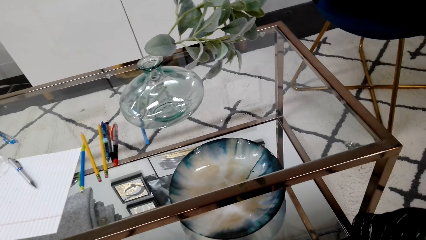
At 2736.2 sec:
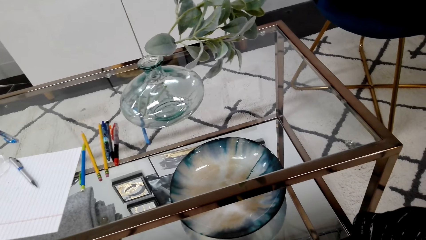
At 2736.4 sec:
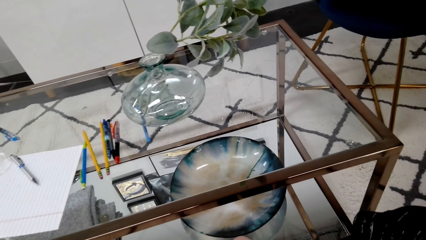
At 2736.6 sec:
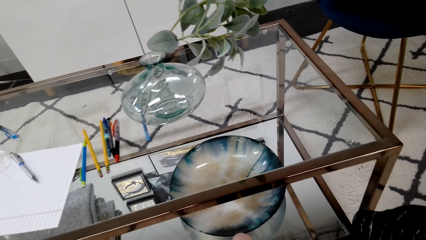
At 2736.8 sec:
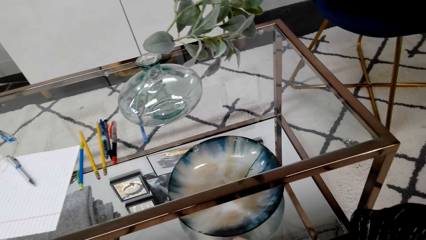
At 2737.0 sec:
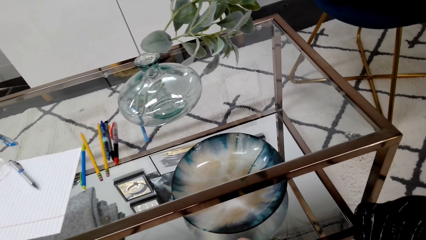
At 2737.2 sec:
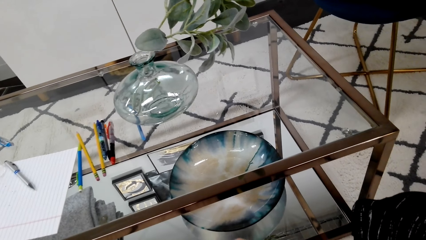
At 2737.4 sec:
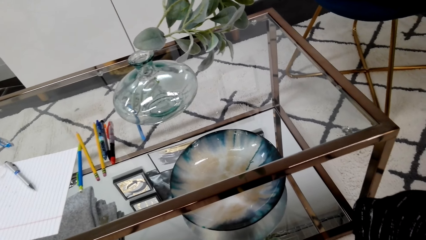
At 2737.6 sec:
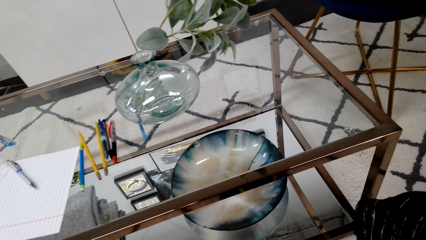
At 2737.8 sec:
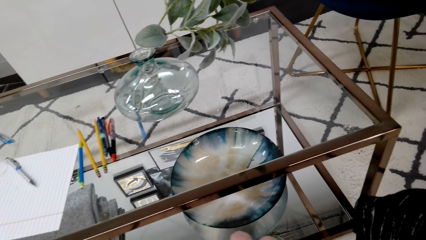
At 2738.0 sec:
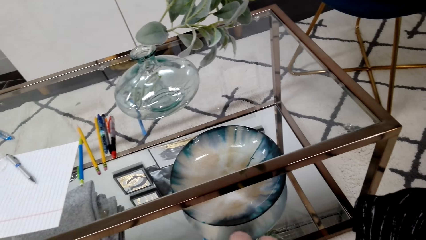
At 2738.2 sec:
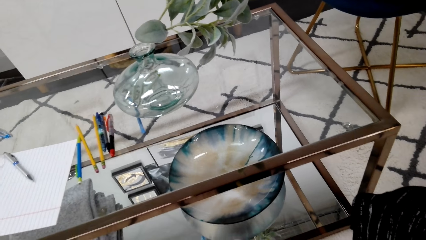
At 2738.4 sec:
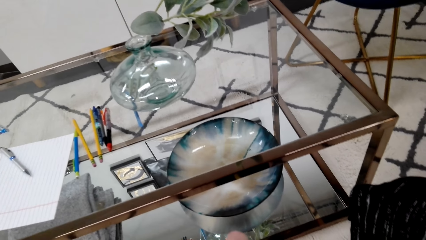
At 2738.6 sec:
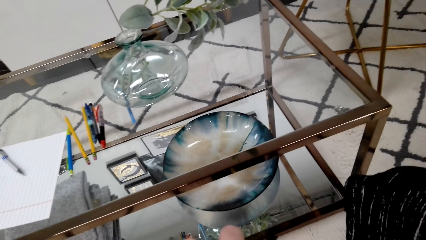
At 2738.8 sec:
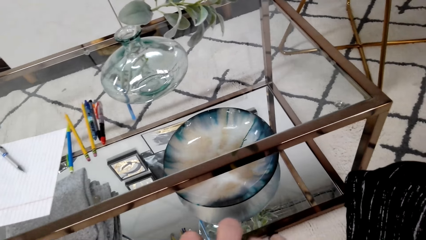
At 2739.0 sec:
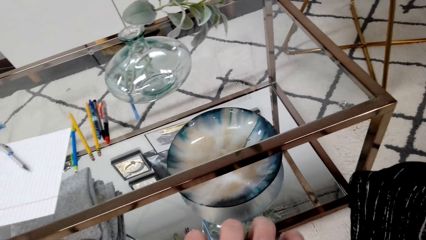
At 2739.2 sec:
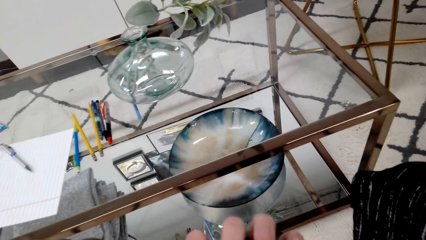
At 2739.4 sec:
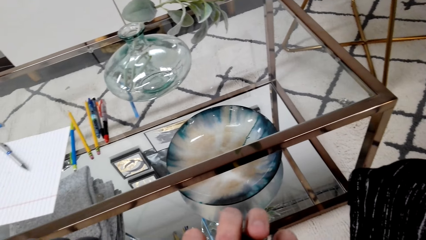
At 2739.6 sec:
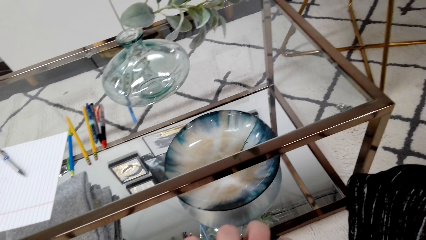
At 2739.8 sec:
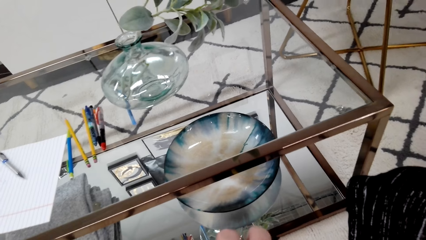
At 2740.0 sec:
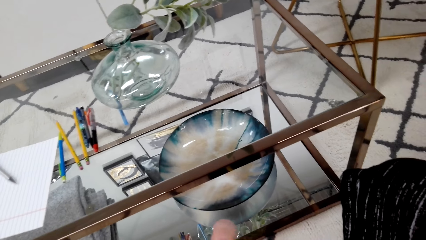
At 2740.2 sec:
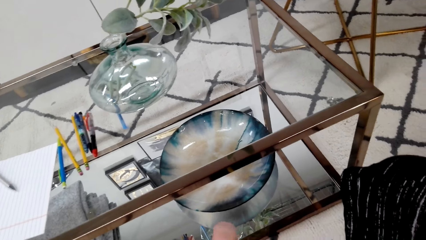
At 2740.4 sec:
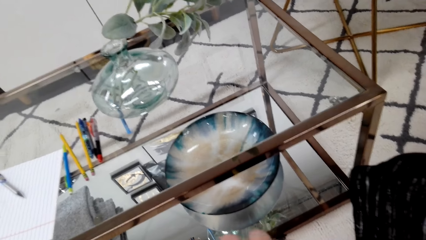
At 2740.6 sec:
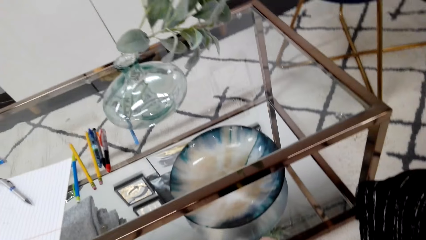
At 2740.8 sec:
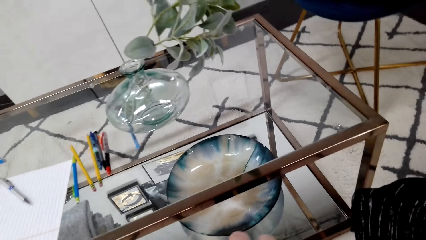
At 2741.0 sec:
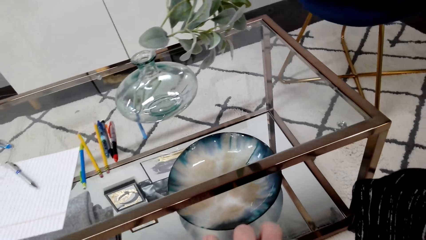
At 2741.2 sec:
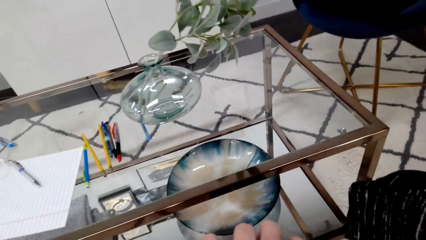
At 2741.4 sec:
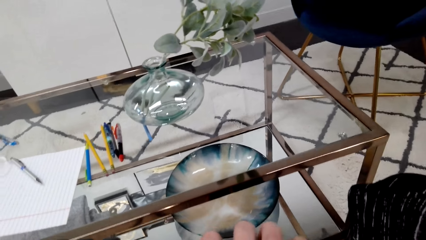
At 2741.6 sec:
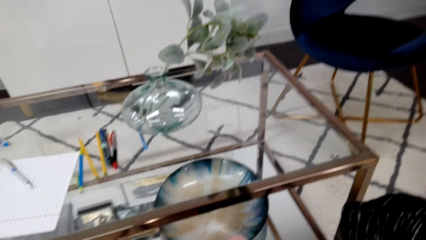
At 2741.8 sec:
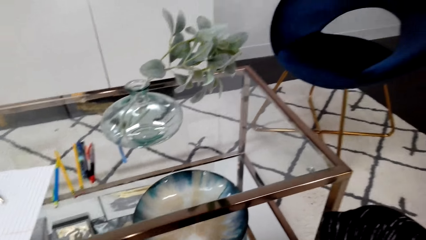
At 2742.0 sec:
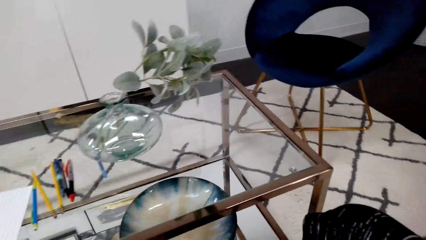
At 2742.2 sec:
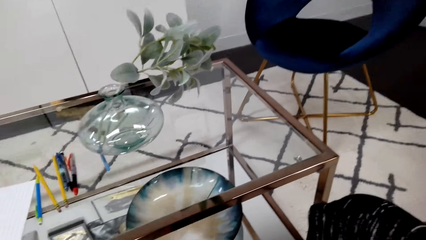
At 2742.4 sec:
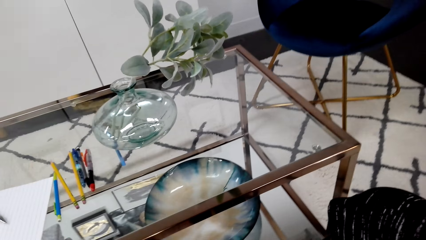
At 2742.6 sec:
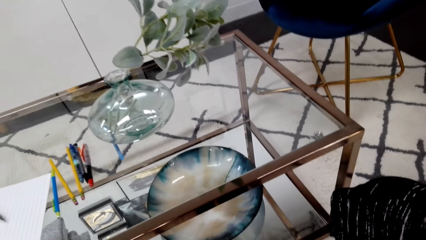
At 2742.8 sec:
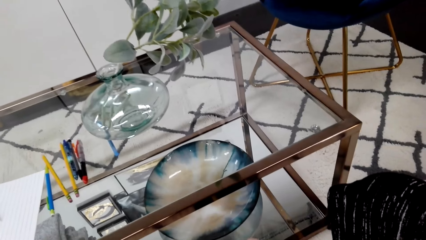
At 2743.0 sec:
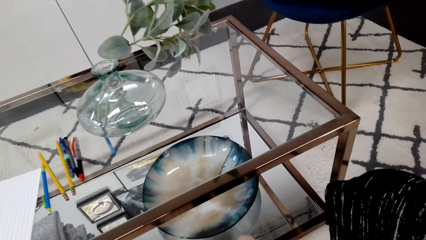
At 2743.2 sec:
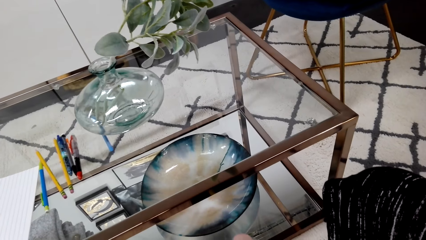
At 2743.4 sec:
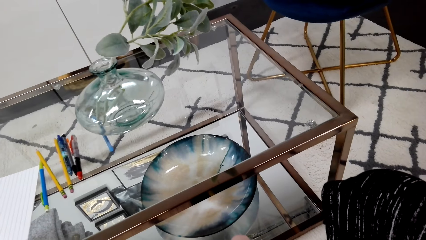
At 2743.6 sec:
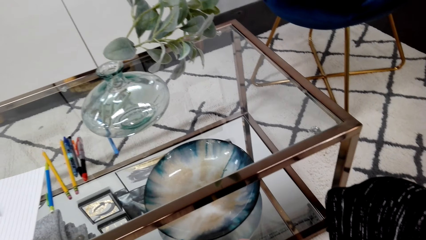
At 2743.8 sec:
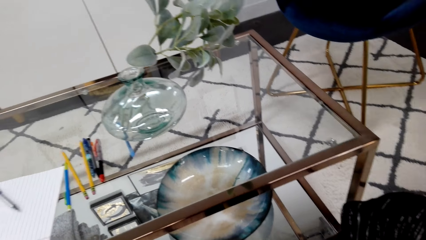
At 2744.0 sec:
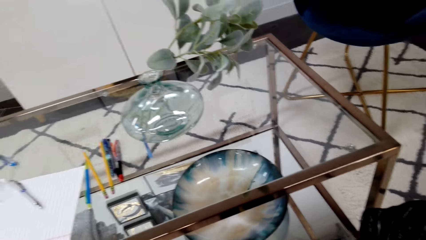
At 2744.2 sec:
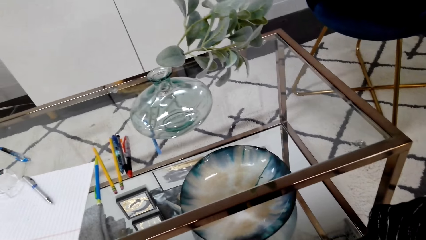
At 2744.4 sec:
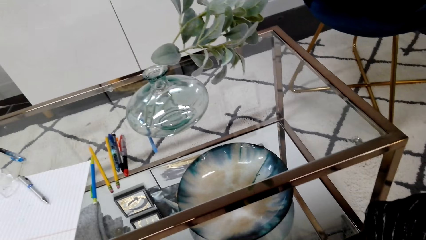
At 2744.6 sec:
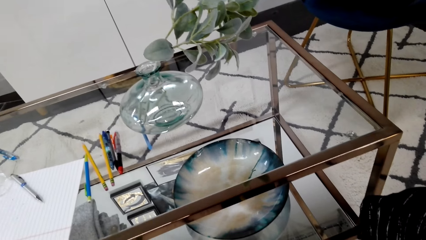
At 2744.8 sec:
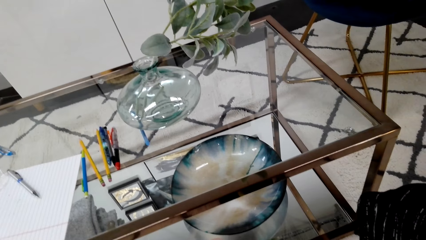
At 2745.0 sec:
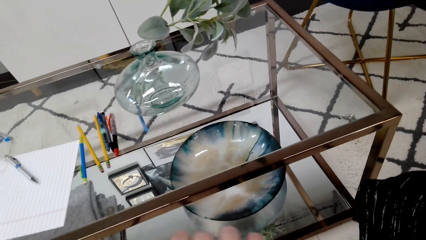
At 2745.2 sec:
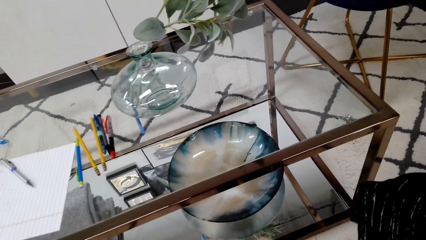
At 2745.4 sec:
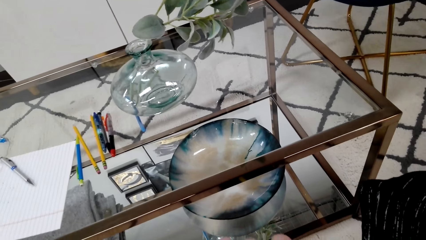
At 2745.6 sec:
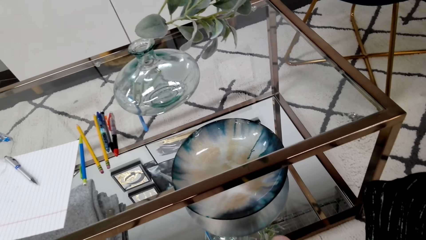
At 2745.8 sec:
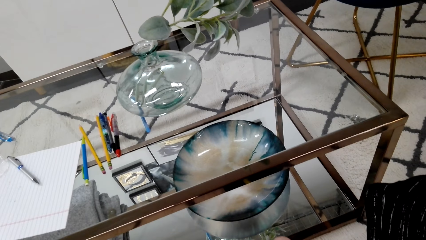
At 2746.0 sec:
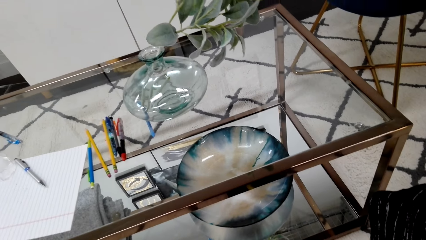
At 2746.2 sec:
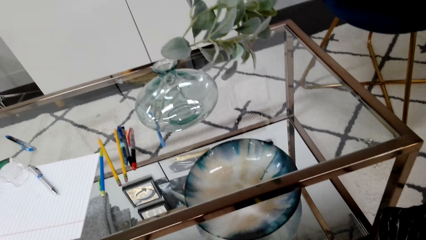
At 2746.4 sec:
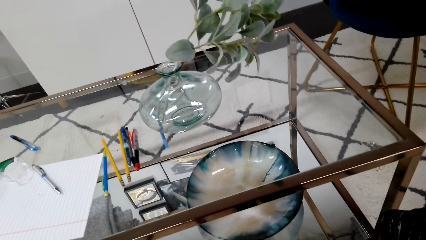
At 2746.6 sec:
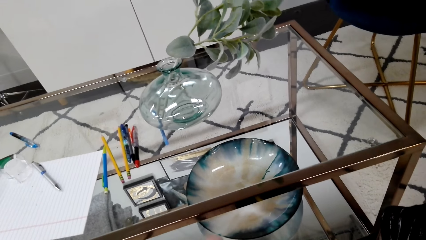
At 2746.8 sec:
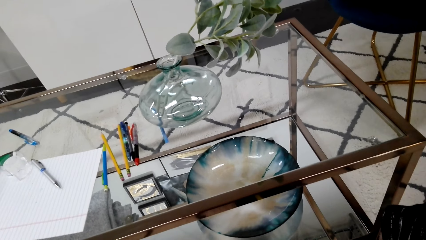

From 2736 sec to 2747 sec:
The camera wearer plays the guitar with the left hand. They play the guitar.

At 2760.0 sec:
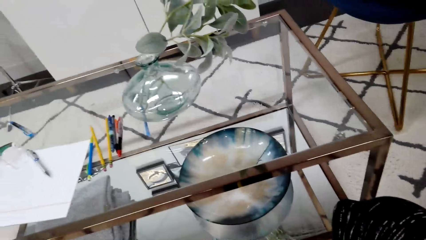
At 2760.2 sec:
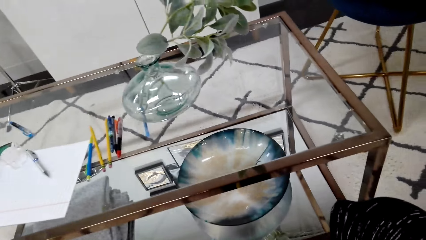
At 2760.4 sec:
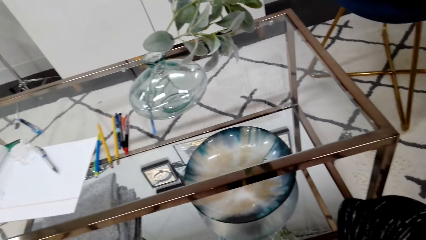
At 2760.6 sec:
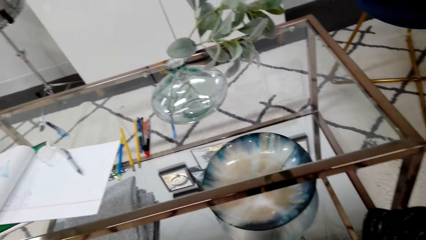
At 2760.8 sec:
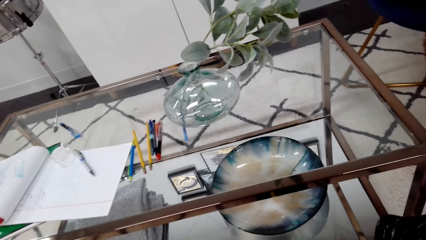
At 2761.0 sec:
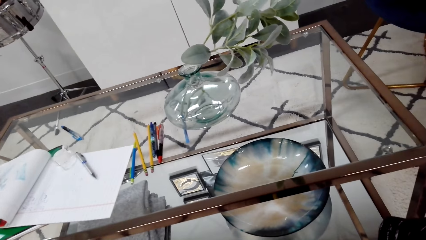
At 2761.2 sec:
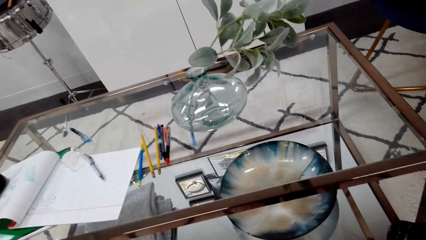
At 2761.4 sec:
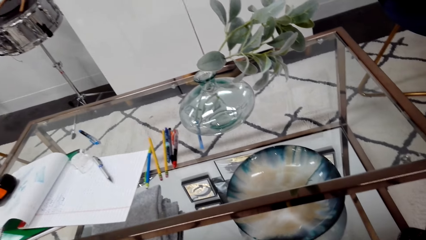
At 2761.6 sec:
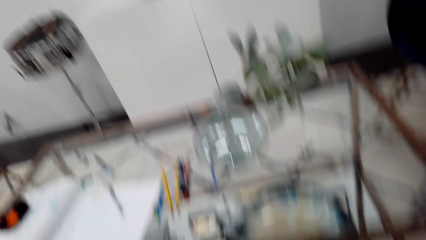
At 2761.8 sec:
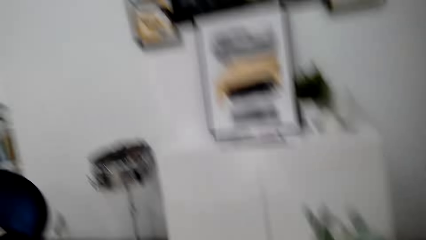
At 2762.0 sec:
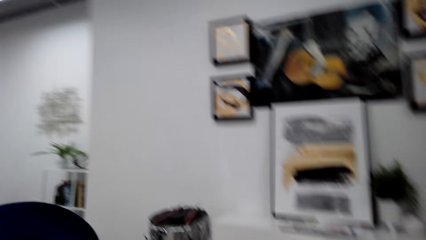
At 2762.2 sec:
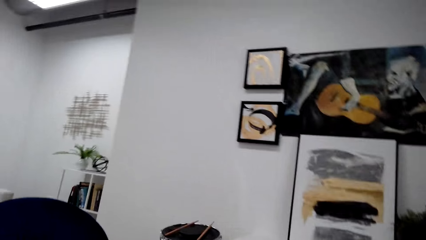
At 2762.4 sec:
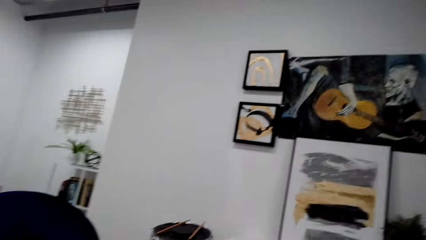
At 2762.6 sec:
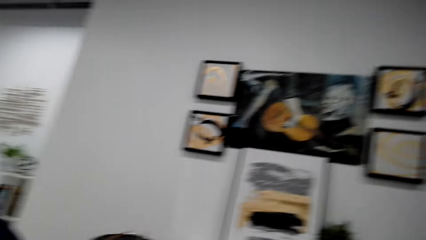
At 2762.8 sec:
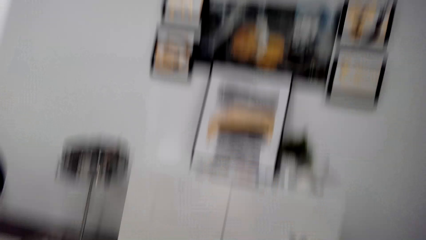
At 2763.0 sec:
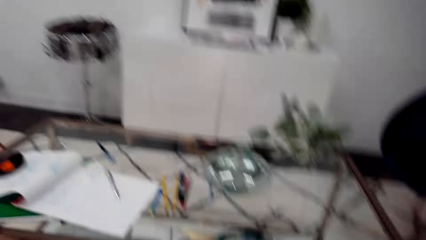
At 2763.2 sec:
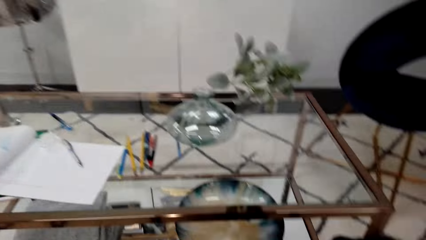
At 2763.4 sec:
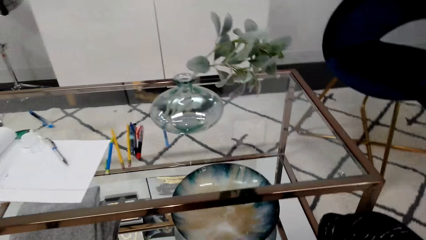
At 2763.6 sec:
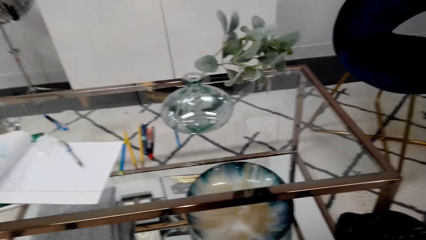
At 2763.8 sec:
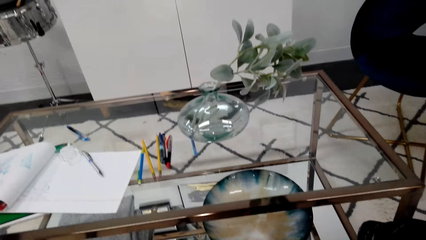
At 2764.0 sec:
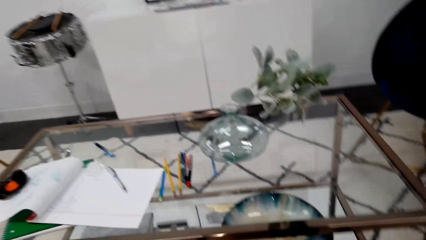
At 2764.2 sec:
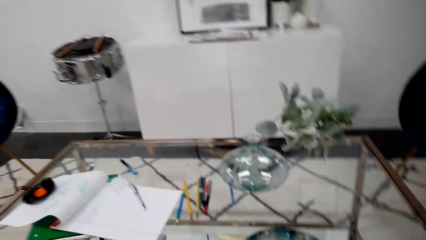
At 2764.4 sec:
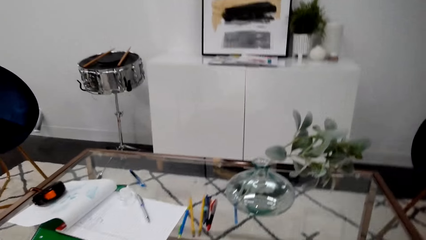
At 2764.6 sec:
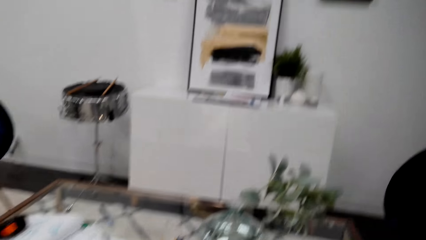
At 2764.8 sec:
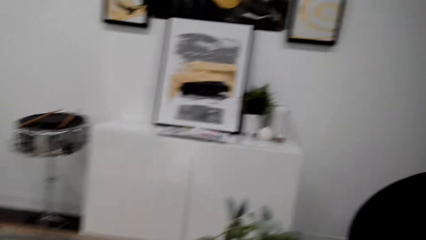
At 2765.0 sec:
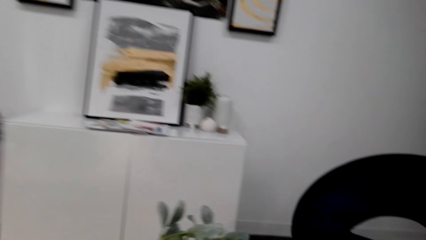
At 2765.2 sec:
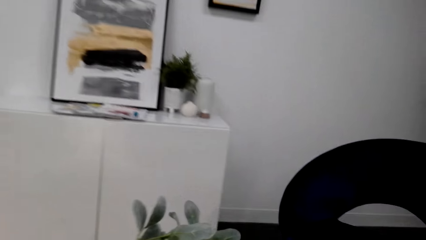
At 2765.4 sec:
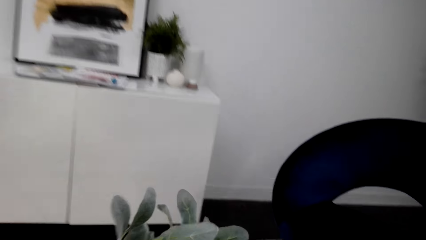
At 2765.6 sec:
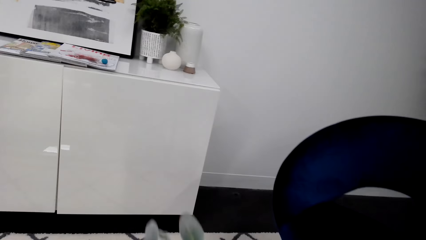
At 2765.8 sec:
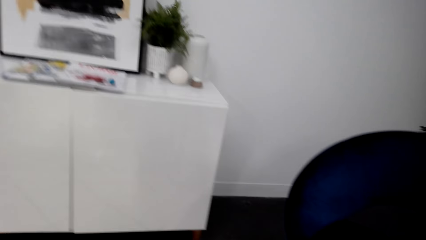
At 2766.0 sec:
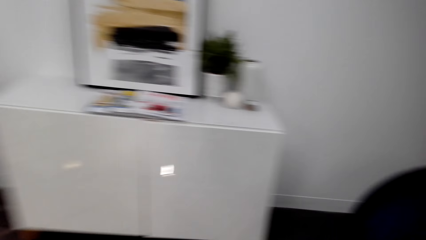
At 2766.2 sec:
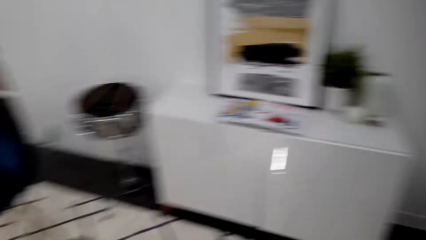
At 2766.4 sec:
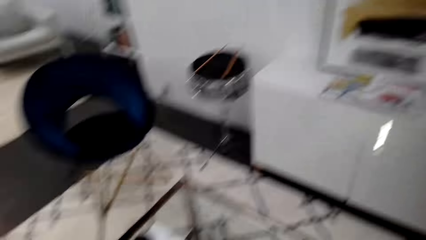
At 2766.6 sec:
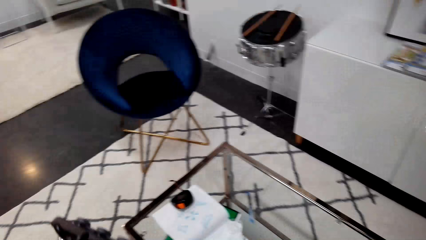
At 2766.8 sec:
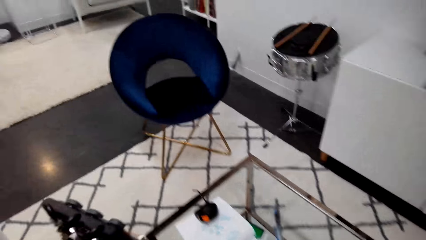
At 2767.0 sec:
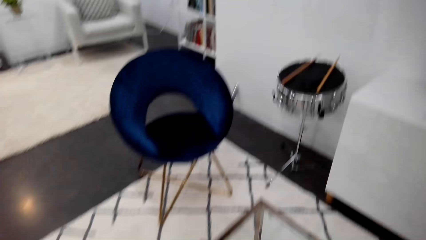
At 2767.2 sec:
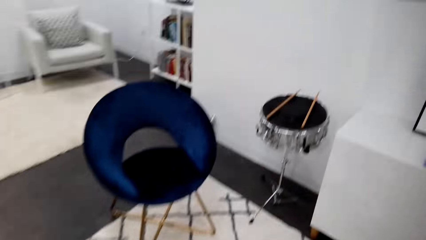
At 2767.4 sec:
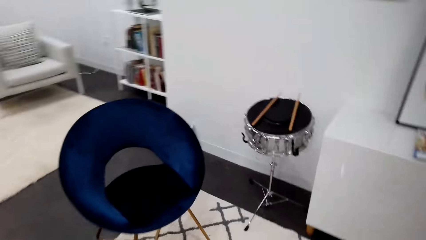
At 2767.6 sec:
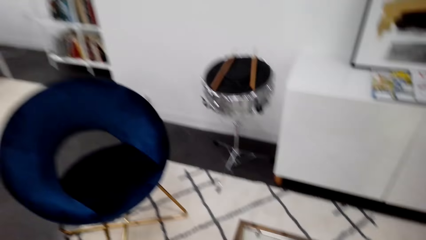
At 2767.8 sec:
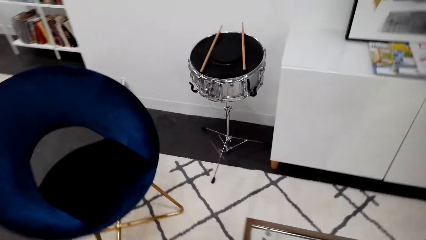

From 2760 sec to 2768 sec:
The camera wearer looks up. They stand up and walk in the house.
